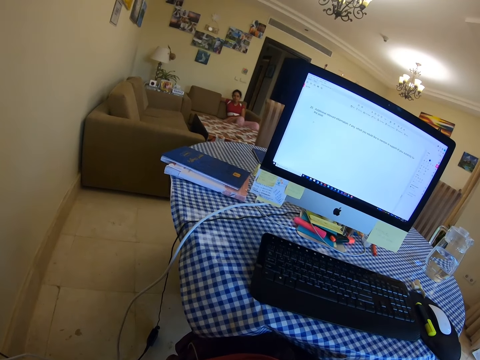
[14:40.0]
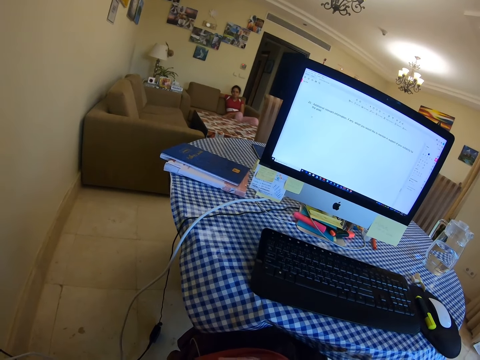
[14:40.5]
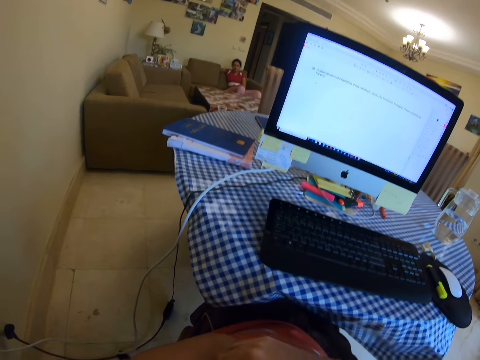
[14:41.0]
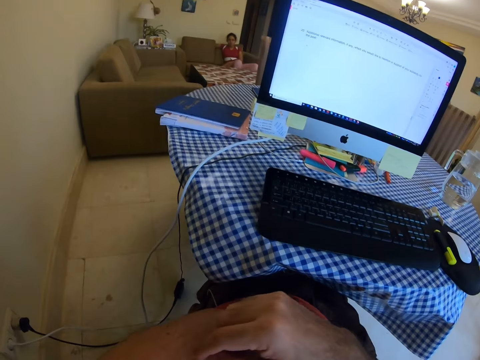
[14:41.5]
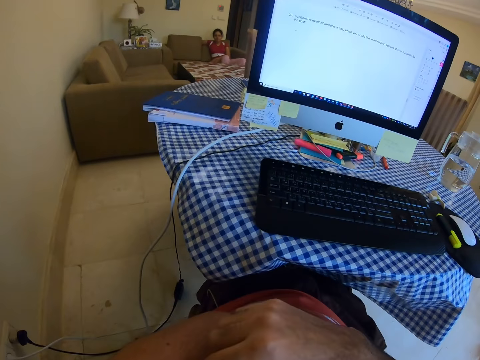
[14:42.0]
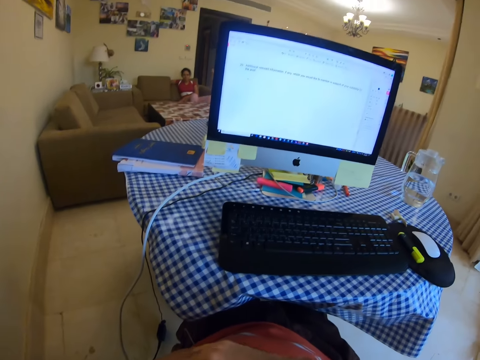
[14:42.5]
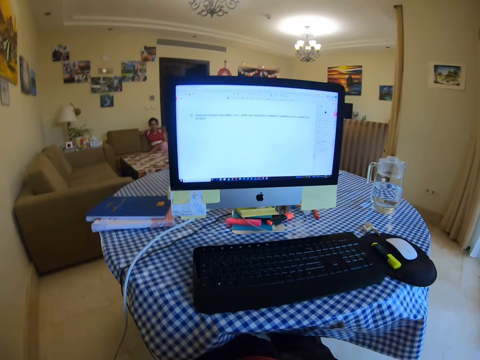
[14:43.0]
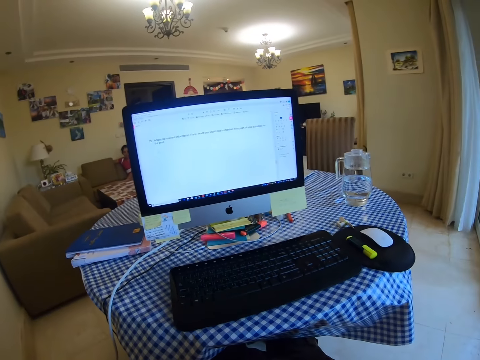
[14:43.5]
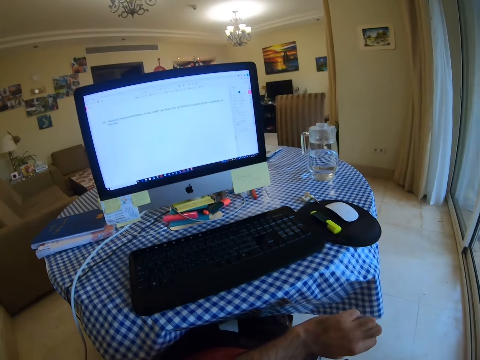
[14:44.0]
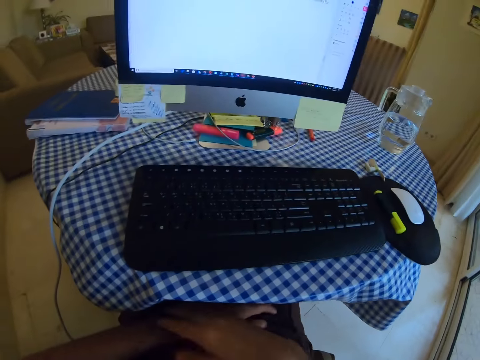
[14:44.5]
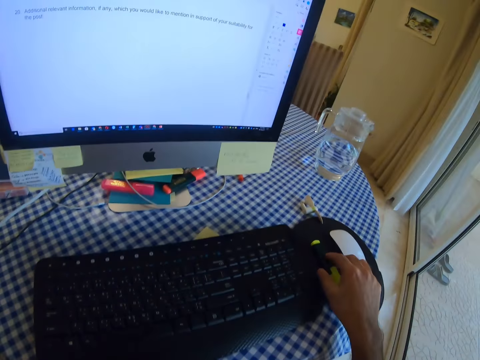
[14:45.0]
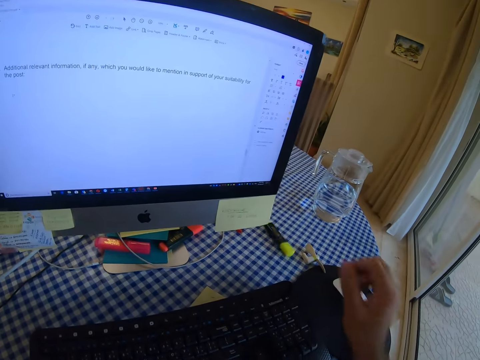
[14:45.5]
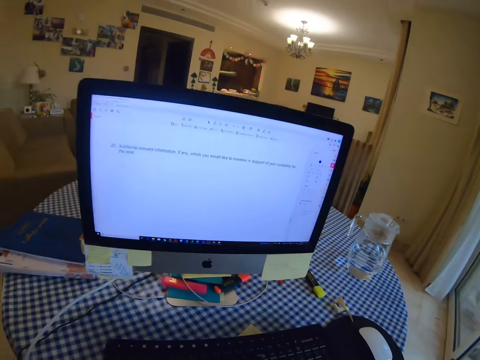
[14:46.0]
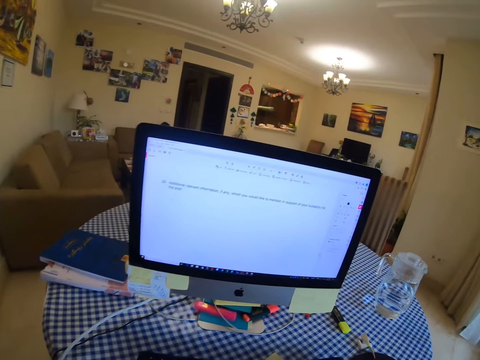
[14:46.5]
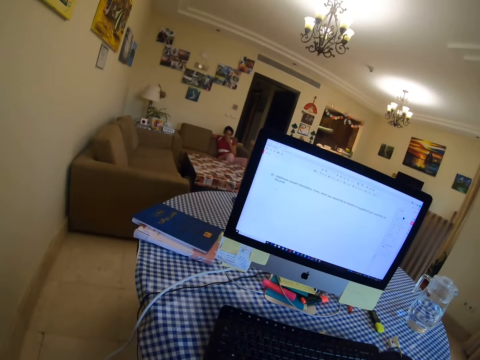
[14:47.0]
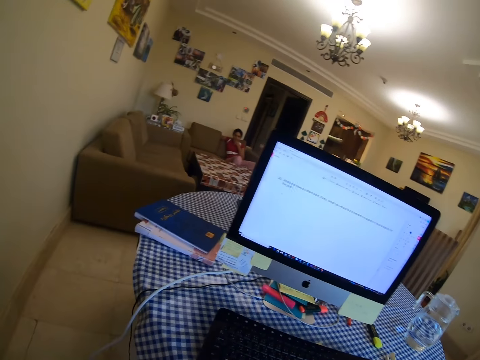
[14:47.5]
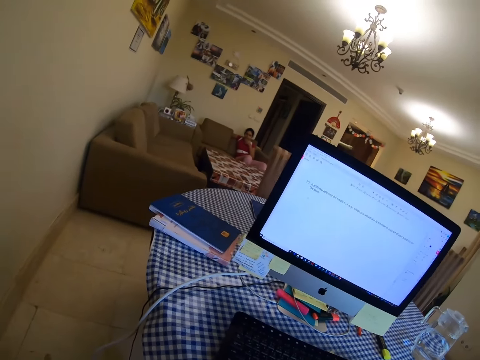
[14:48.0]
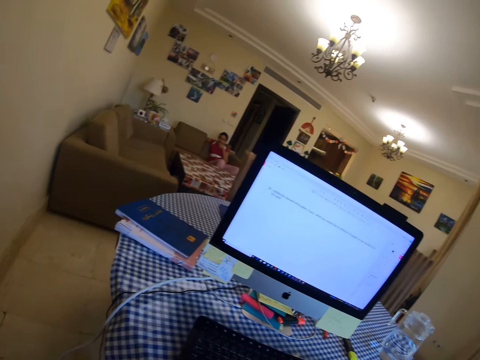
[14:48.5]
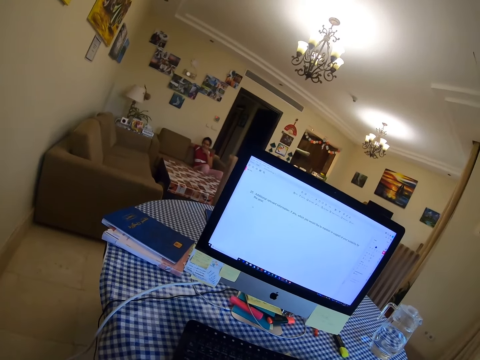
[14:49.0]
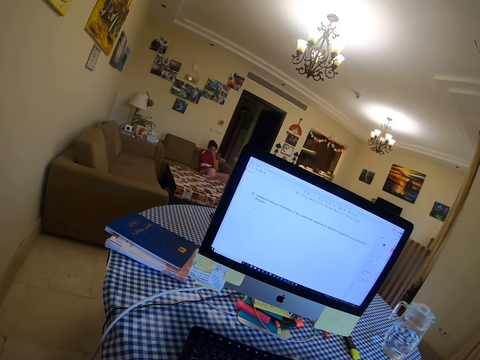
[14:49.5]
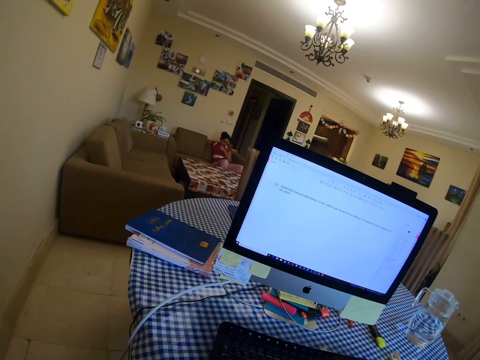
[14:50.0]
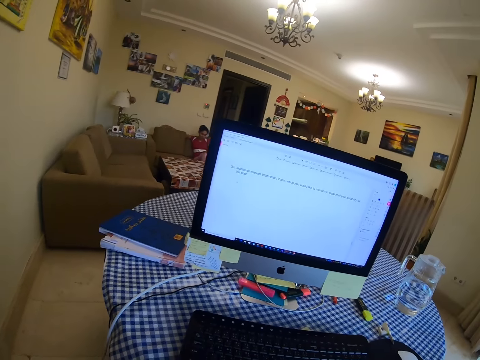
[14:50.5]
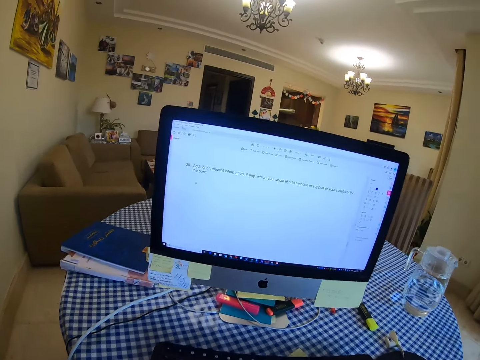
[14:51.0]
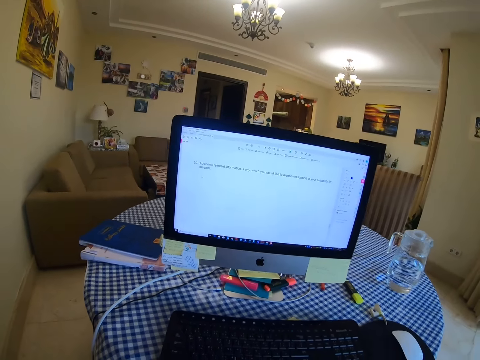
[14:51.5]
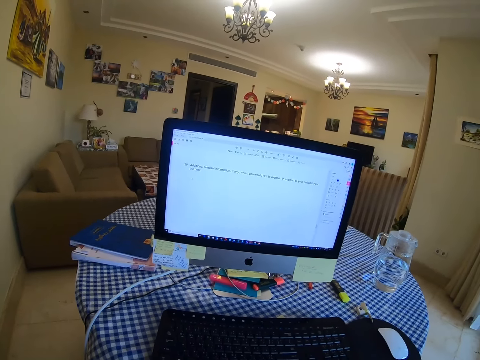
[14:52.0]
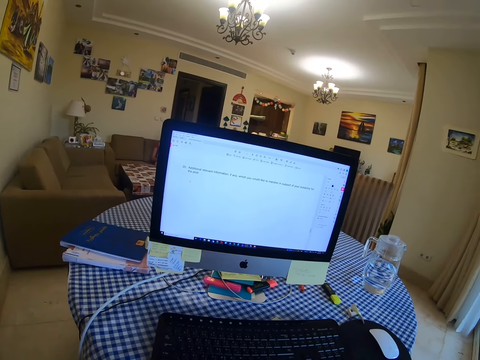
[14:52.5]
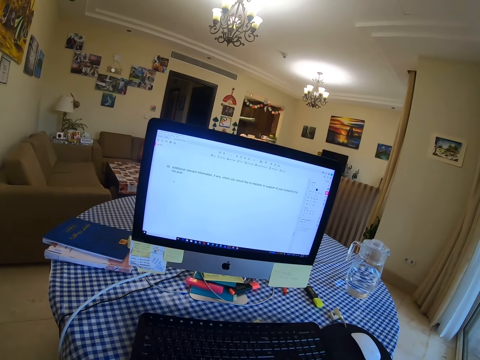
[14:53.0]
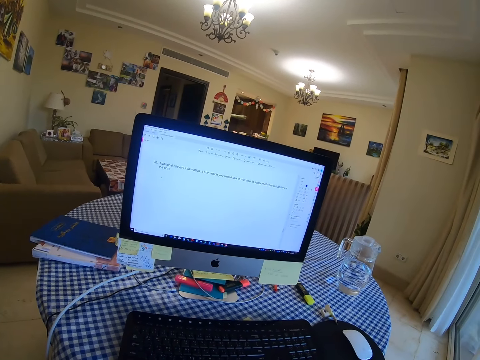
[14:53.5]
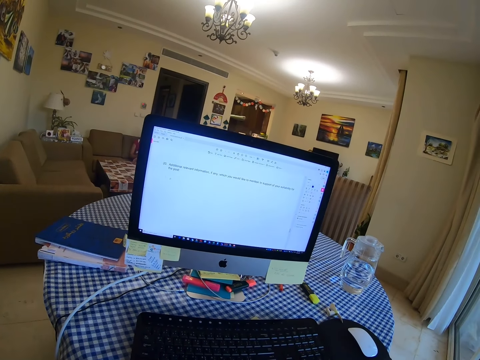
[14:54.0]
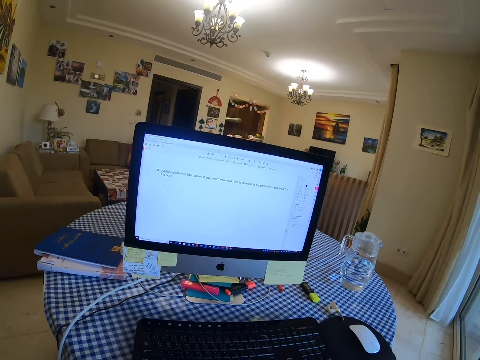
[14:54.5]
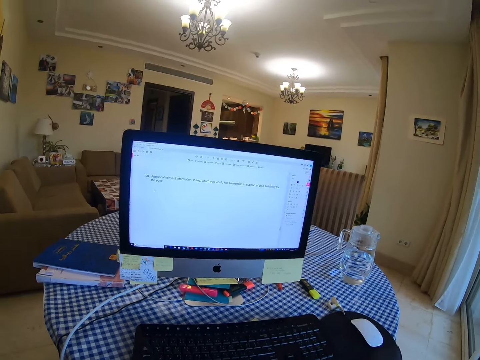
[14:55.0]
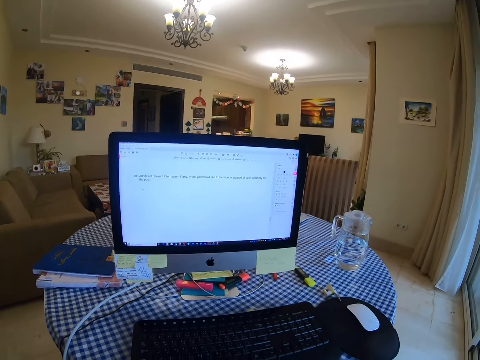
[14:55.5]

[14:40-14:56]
The camera wearer picks a marker pen. They drop the marker pen on the table. They look at a lady. They look at the computer.

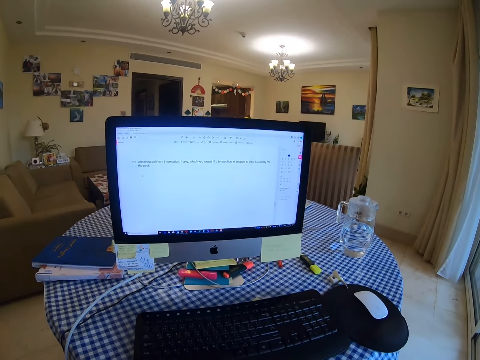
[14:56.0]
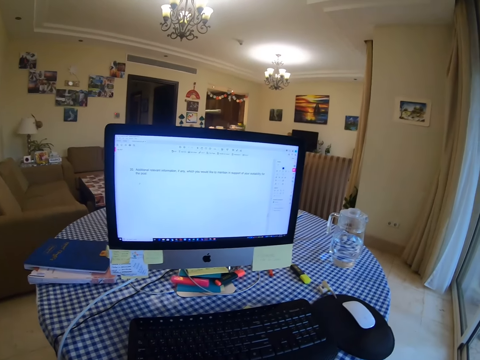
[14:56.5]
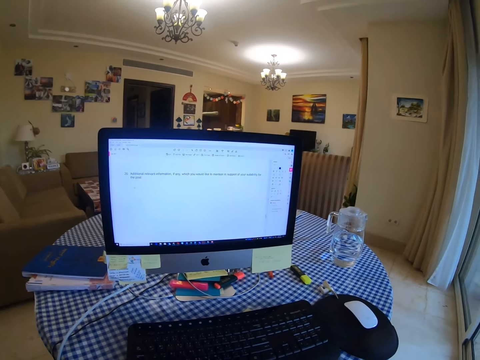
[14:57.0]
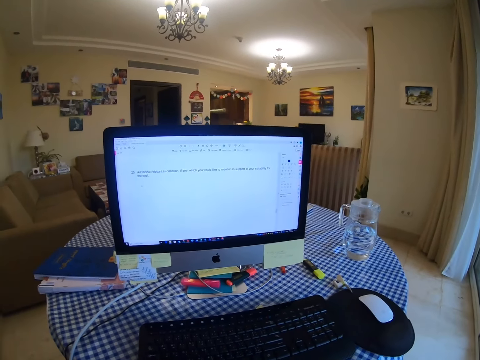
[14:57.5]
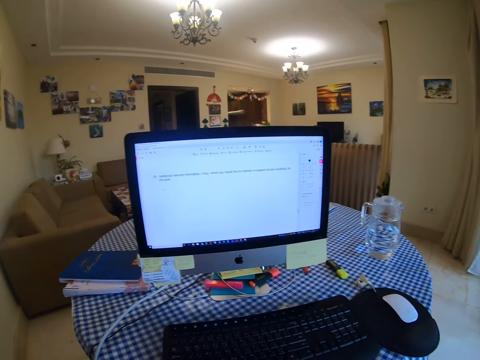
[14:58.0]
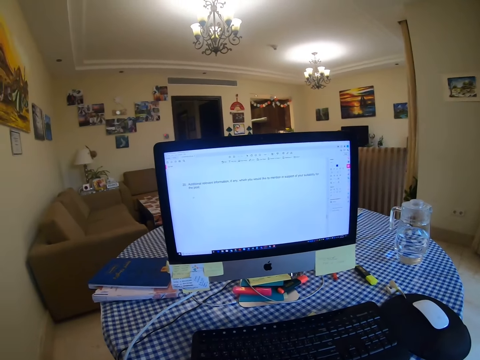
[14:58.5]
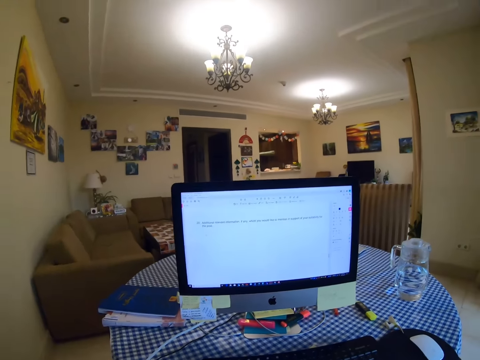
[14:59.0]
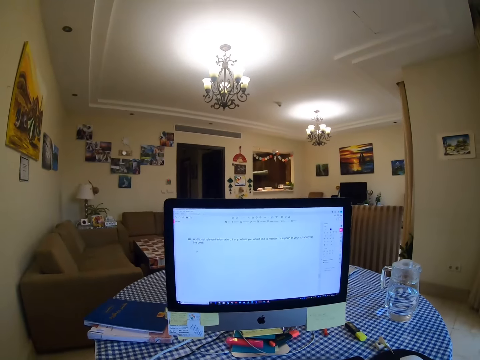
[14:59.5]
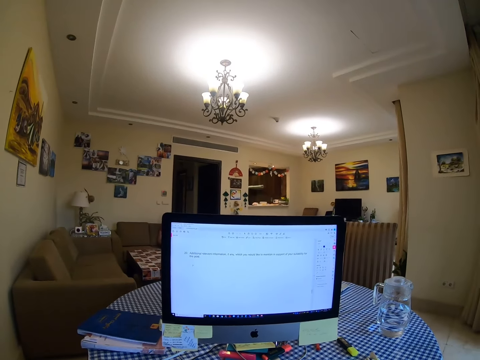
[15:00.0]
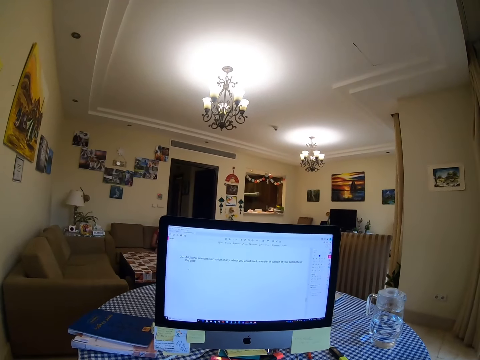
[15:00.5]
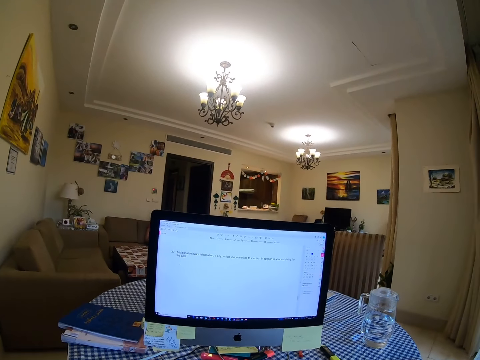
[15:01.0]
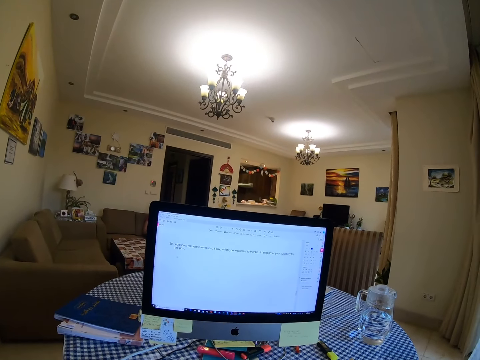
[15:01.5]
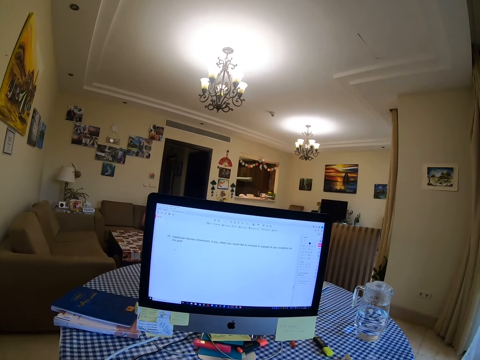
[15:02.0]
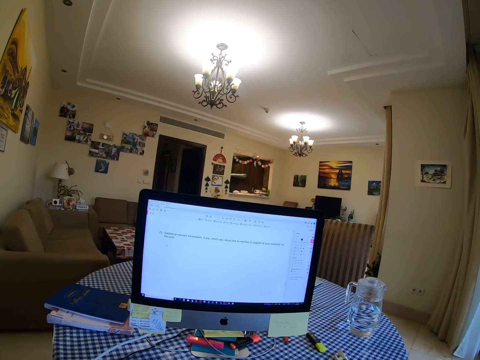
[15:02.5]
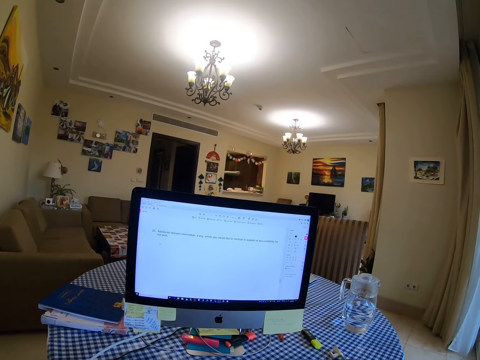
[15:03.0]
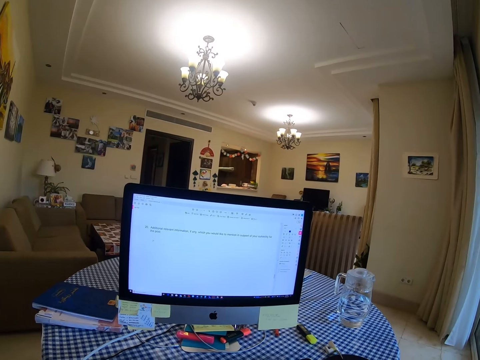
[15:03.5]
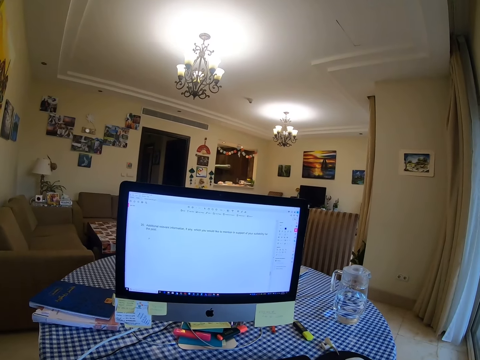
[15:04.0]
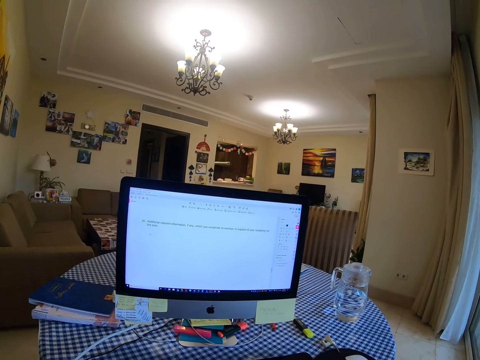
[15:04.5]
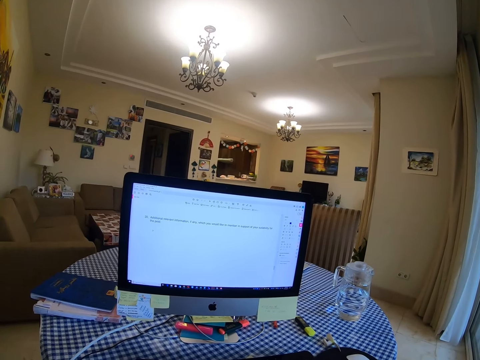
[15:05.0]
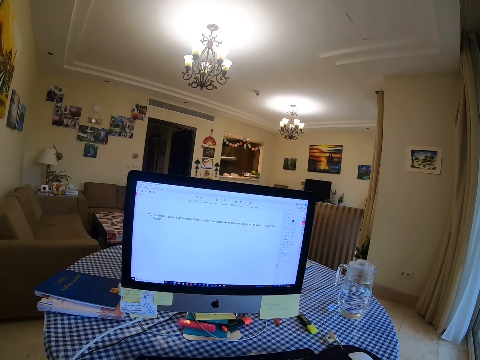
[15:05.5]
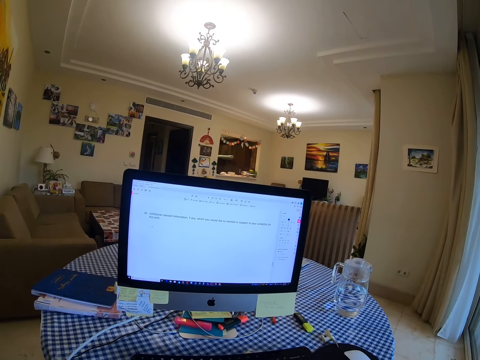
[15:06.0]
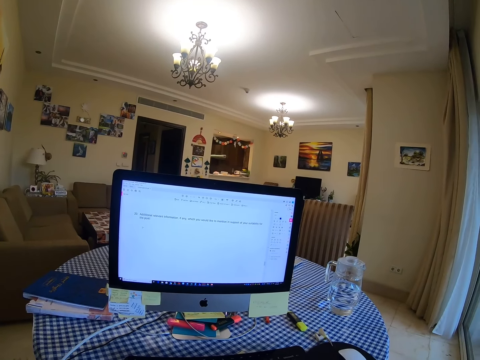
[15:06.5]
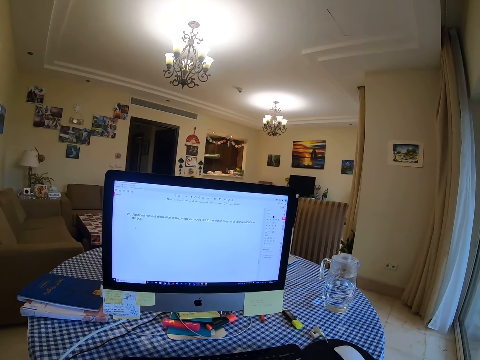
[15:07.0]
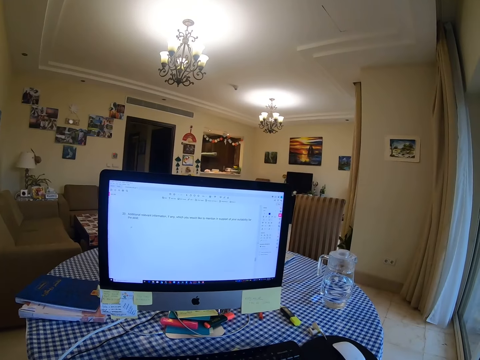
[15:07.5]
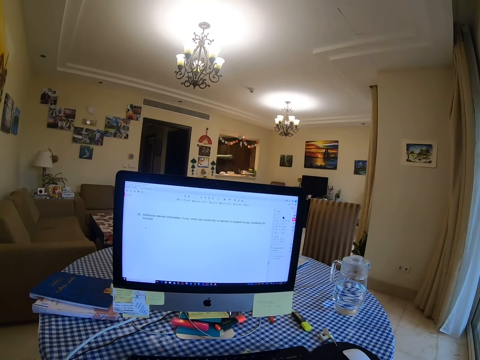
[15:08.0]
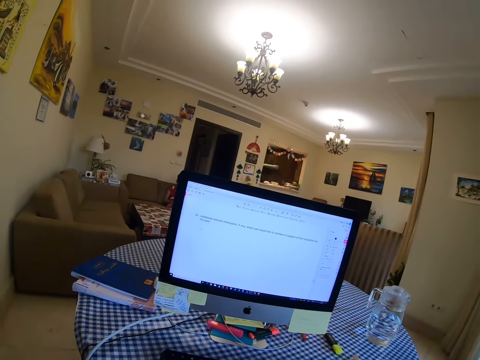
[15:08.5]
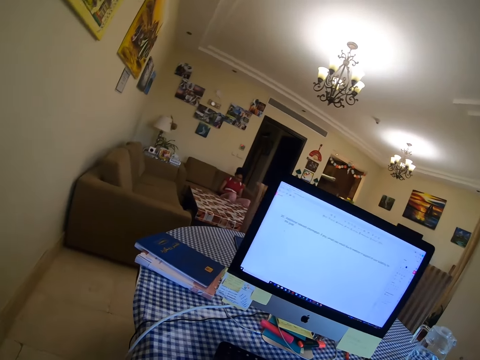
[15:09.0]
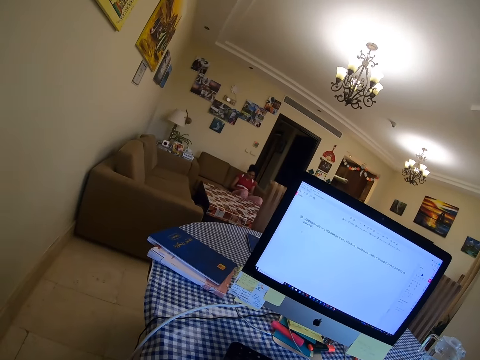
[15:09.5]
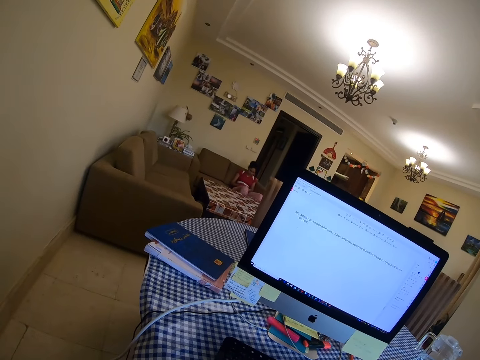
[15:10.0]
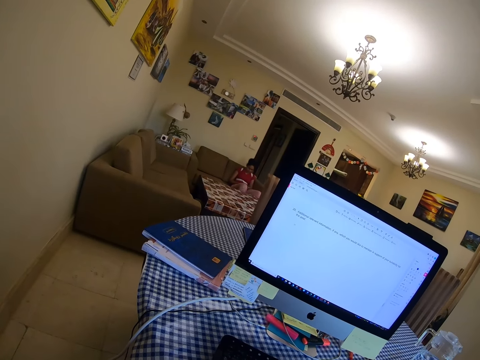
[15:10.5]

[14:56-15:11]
The camera wearer converses with a woman. They look at the woman.
